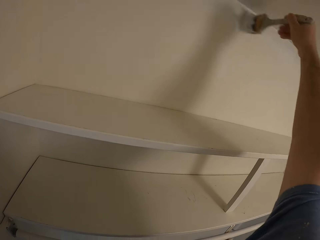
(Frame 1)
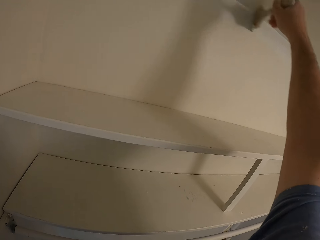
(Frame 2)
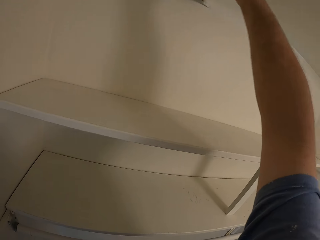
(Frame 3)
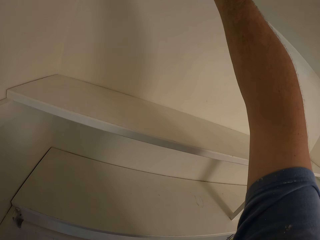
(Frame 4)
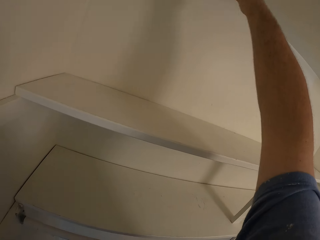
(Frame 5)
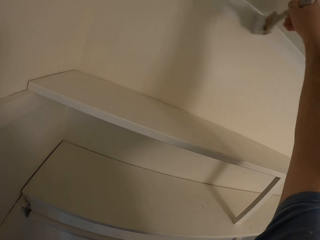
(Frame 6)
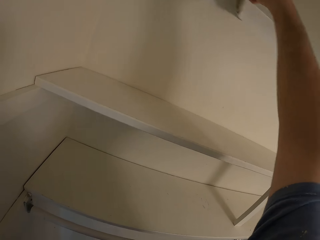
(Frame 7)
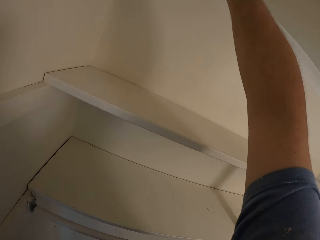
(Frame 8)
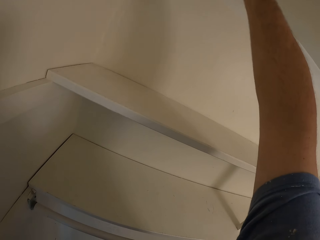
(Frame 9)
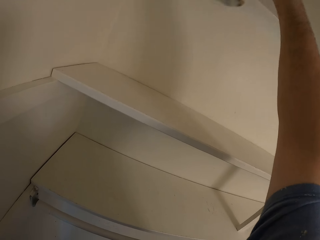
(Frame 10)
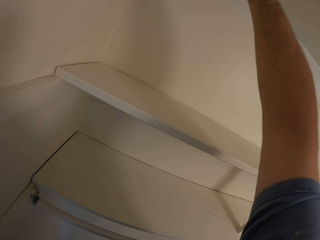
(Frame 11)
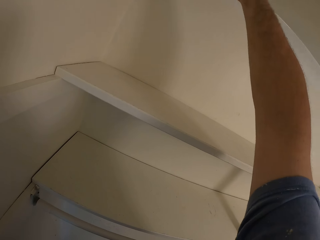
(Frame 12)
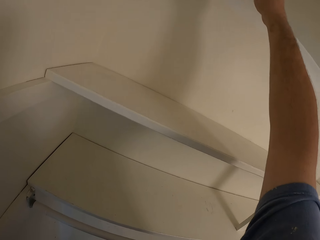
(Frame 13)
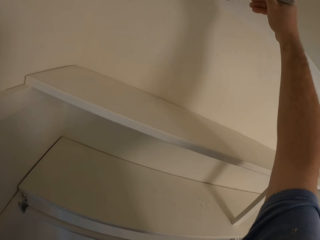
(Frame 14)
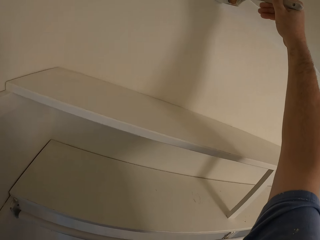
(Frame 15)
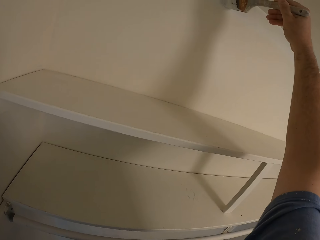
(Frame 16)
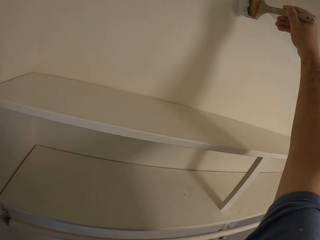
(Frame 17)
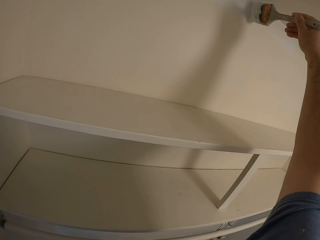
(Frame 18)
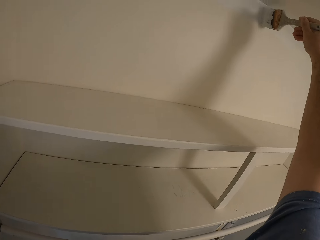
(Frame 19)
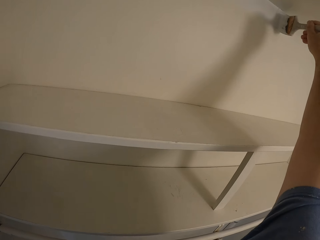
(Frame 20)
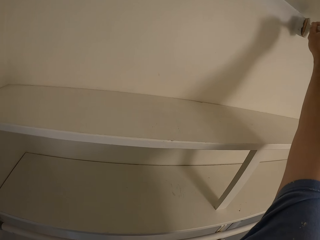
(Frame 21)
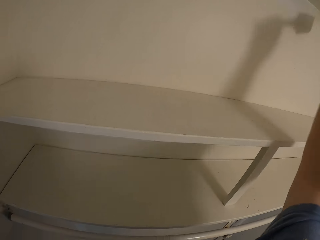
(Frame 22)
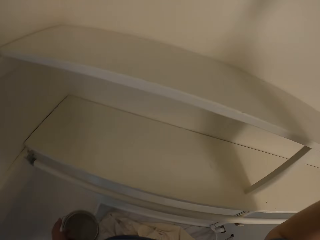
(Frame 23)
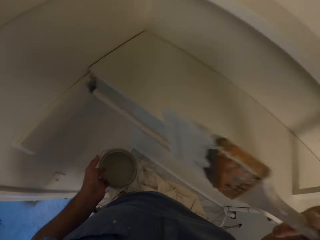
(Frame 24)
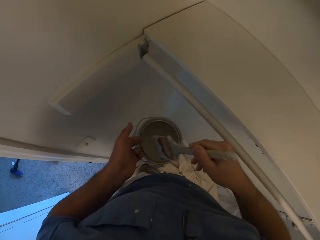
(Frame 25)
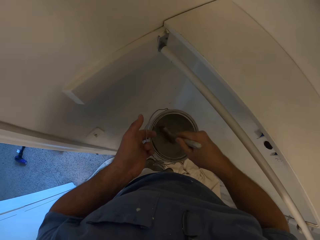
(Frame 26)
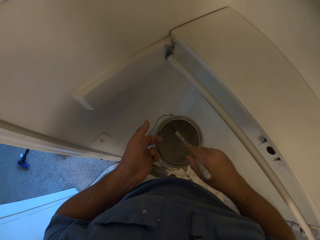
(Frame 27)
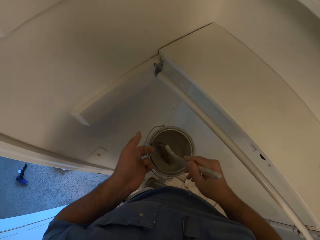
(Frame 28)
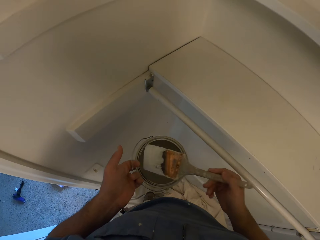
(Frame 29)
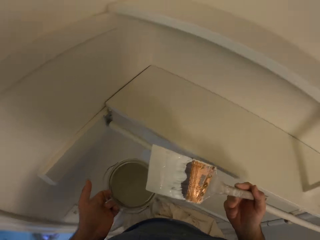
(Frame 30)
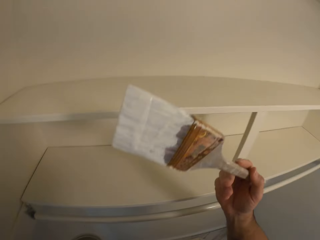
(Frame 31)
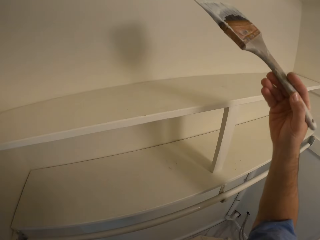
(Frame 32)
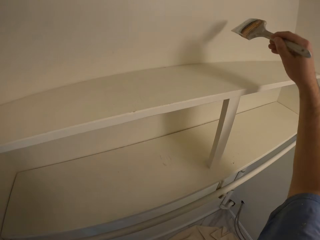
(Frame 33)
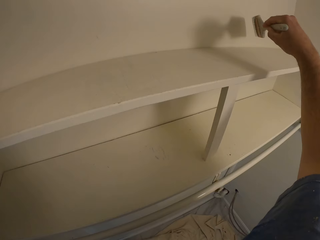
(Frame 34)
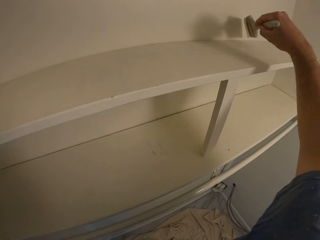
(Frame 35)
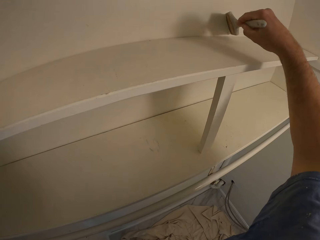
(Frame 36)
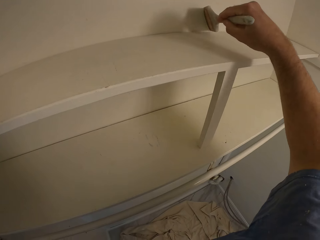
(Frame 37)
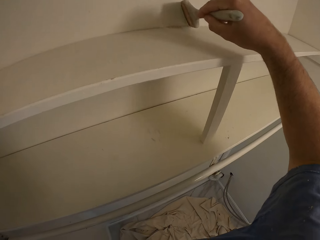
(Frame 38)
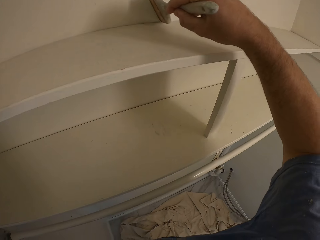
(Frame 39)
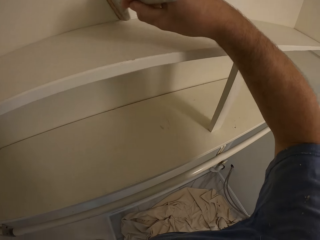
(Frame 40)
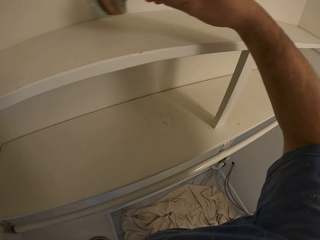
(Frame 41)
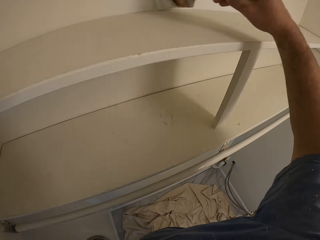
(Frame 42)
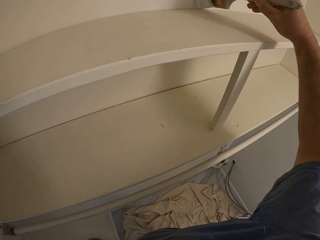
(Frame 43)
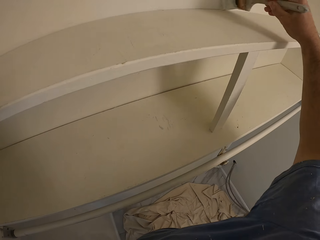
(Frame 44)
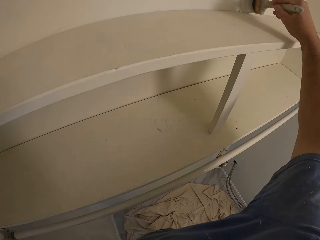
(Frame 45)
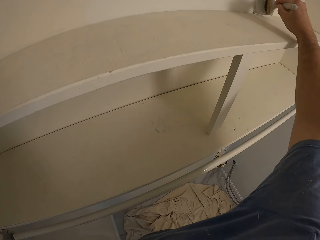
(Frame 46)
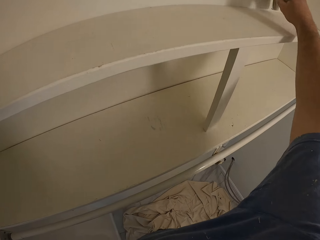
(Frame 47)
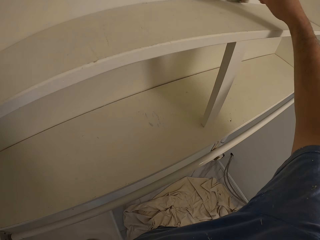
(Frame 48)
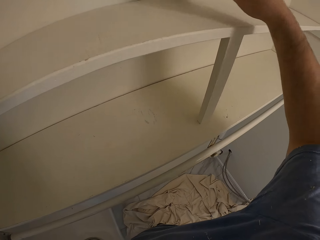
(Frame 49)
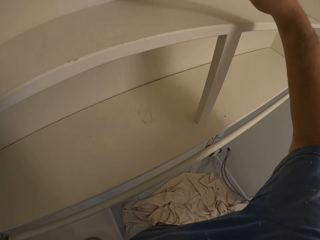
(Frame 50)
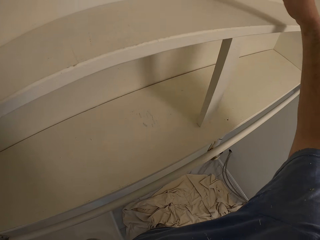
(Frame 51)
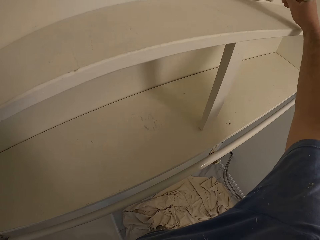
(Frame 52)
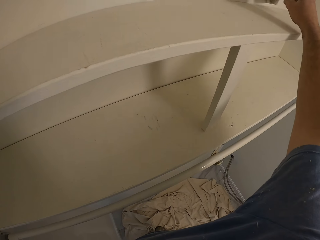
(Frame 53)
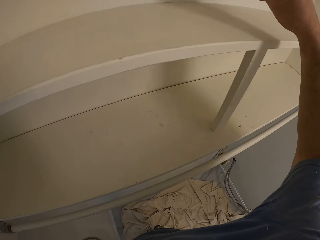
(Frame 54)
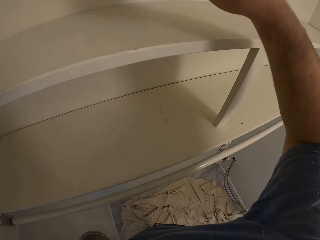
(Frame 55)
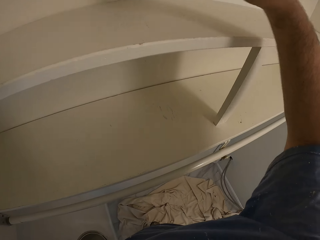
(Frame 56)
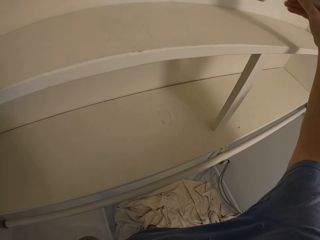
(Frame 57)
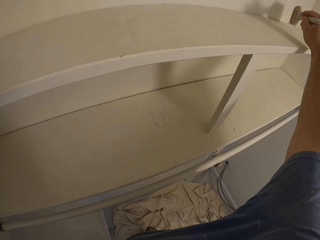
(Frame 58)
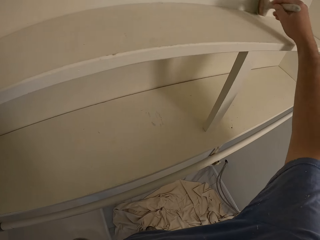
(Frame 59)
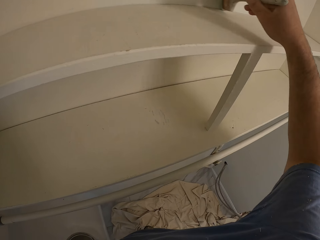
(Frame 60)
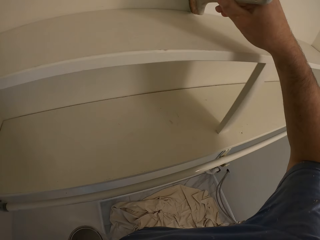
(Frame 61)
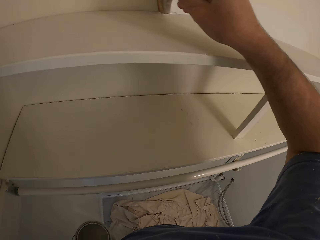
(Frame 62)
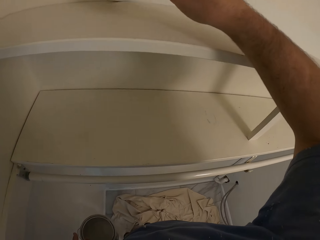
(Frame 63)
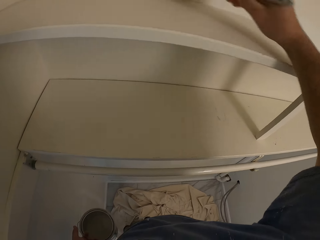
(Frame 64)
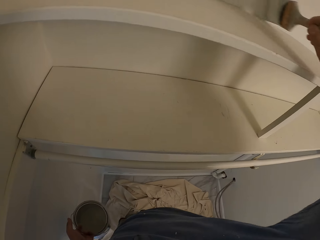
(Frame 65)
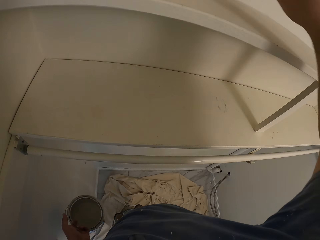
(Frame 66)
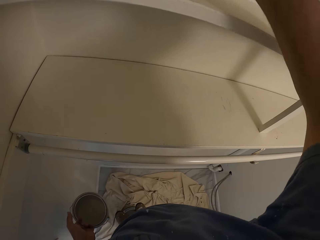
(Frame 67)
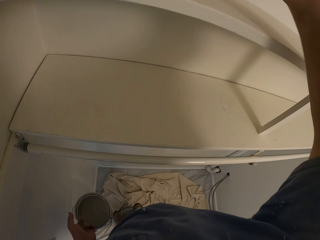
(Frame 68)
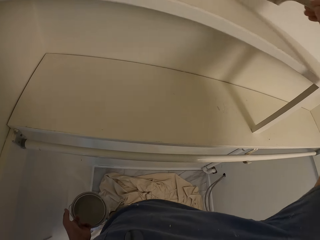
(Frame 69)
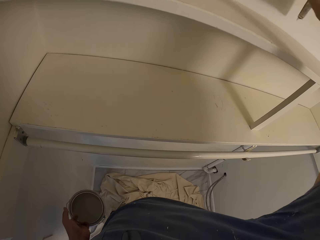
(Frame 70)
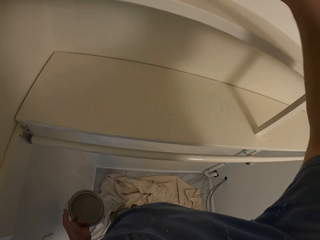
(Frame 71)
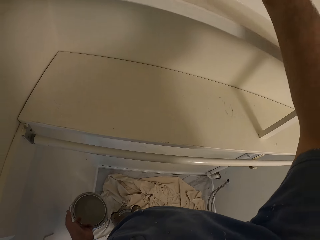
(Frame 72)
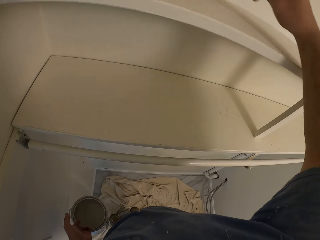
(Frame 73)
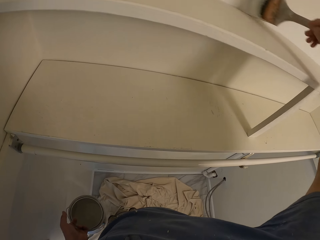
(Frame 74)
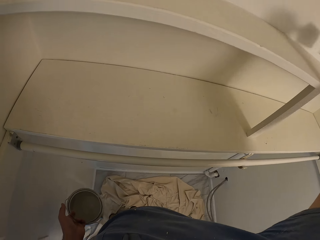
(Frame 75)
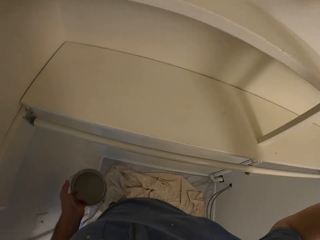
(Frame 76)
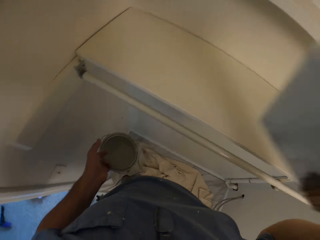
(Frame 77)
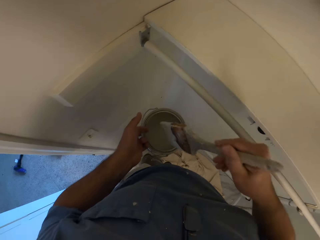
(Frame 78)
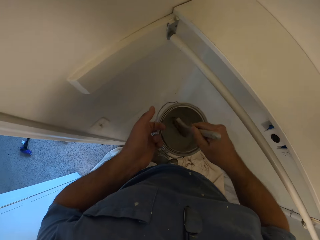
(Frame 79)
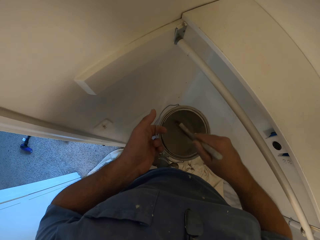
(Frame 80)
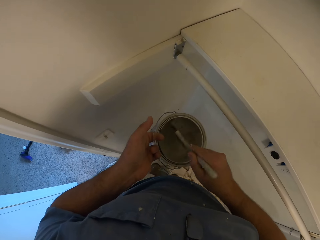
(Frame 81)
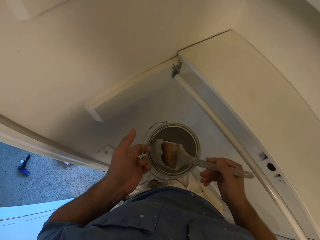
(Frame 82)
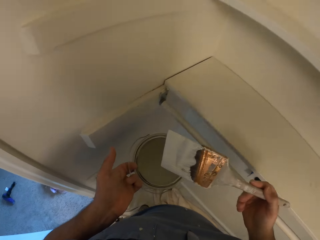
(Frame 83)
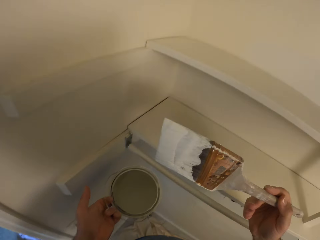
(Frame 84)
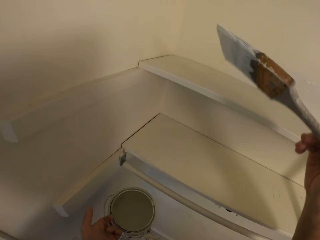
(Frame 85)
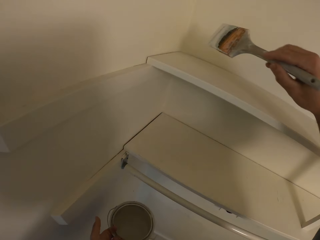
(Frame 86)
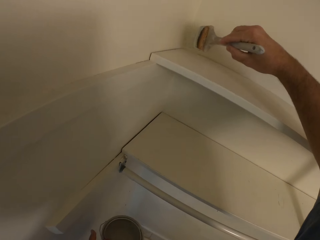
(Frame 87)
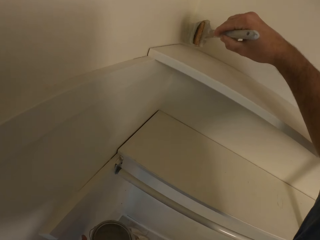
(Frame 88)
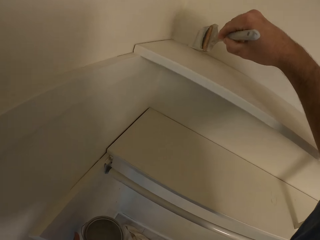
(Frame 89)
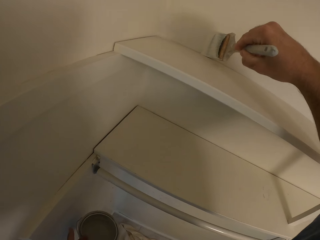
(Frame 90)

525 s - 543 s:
The camera wearer takes paint from a bucket of paint with the paint brush in his right hand. He paints the wall with the paint brush. He takes paint from the bucket of paint with the paint brush in his right hand. He paints the wall with the paint brush.

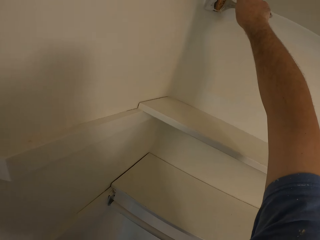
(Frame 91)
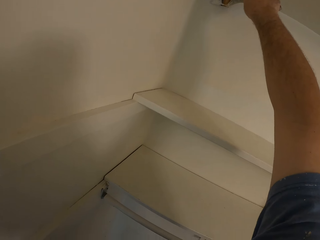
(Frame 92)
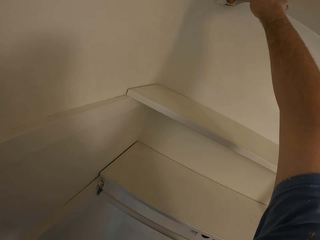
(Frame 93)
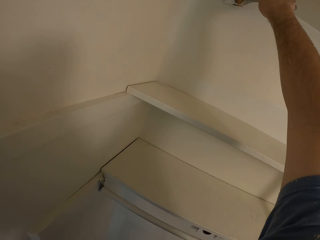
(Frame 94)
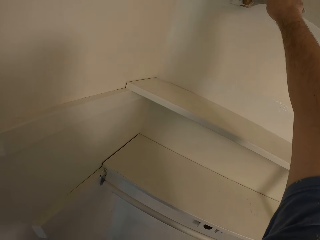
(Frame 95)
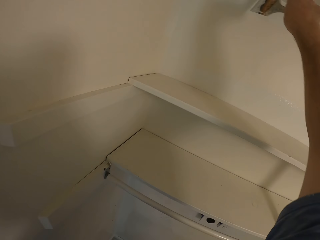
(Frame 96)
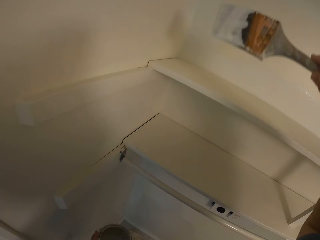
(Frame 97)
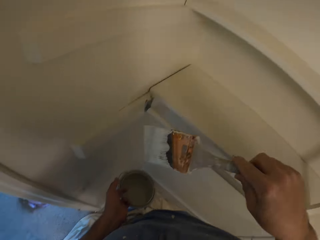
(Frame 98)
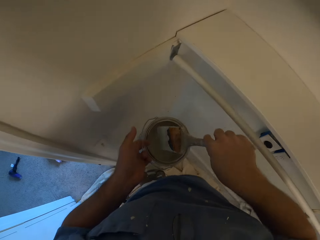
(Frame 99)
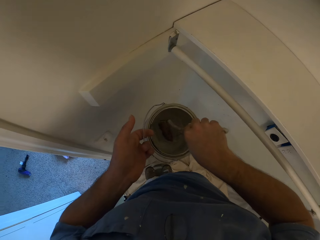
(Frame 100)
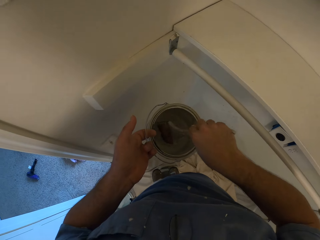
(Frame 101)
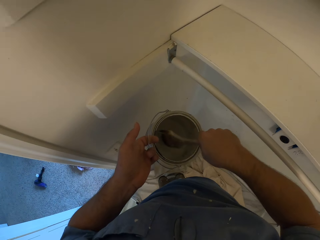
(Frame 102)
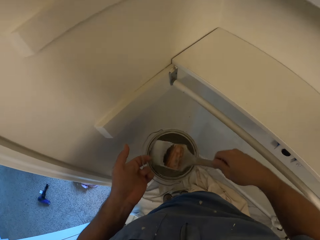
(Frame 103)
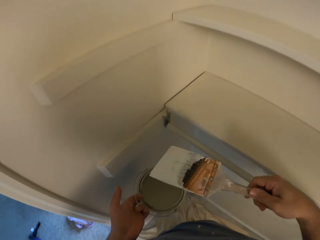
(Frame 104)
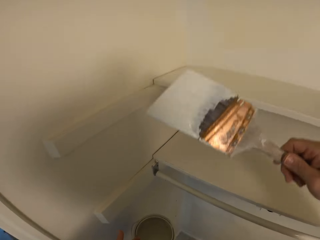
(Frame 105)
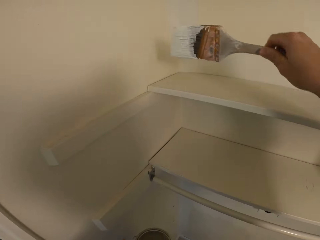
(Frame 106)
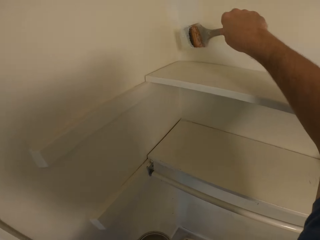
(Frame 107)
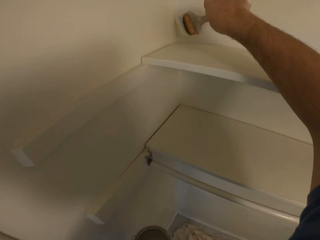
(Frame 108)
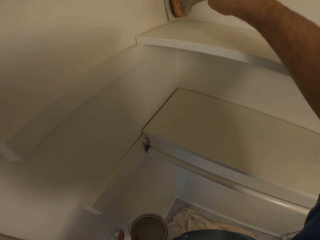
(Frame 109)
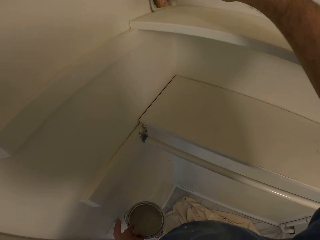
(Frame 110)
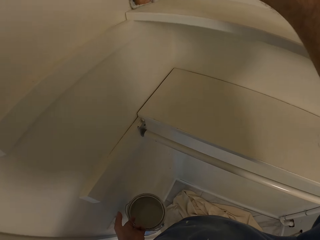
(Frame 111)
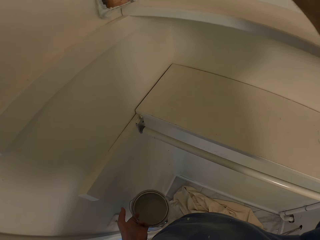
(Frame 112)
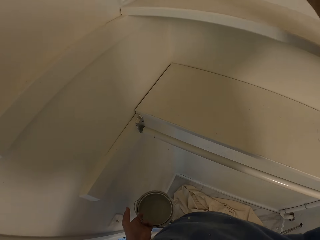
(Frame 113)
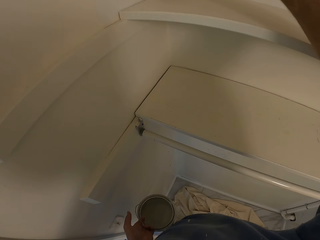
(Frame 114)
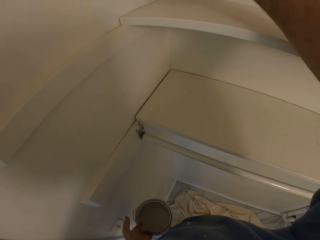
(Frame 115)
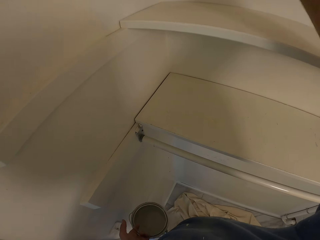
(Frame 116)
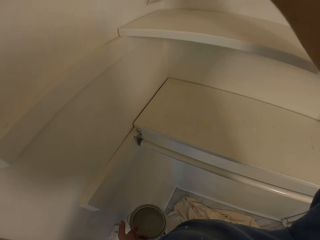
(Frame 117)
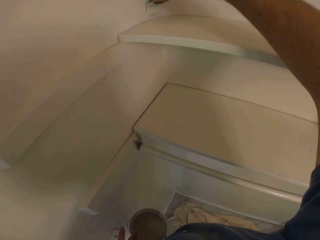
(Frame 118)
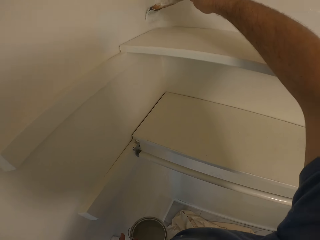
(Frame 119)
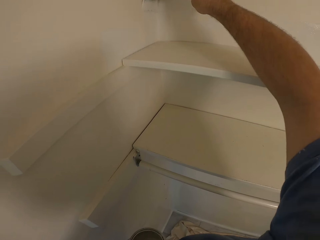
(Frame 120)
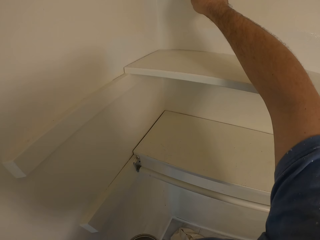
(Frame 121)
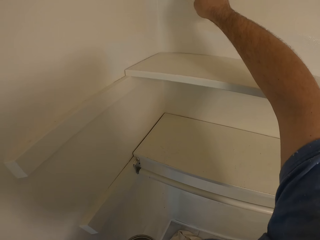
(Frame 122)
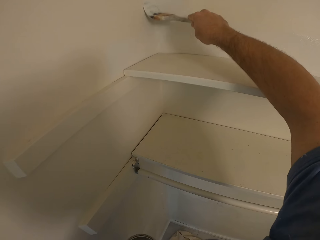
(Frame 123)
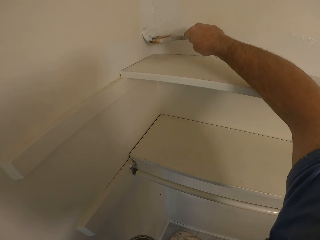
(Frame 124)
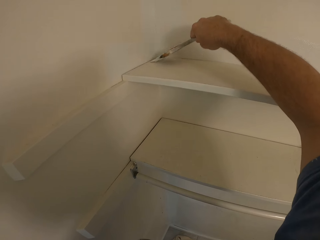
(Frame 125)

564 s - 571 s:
The camera wearer takes paint from the bucket of paint with the paint brush in his right hand. He paints the wall with the paint brush in his right hand.
